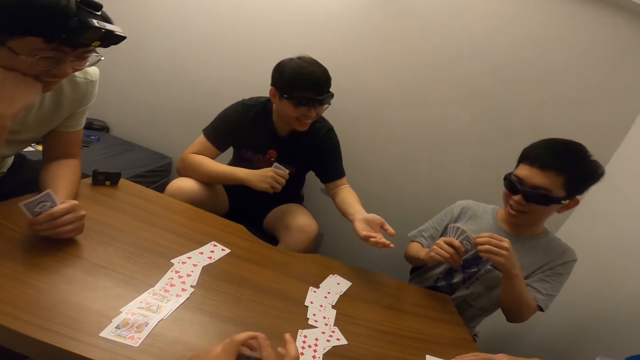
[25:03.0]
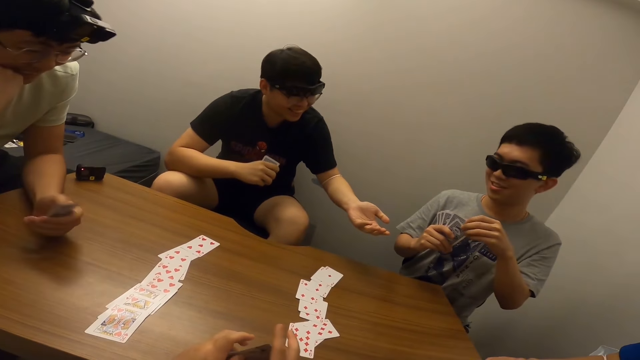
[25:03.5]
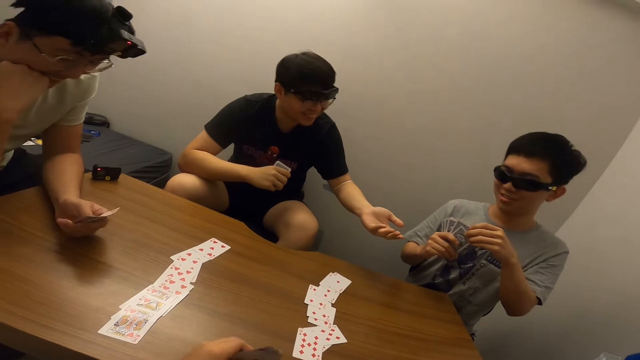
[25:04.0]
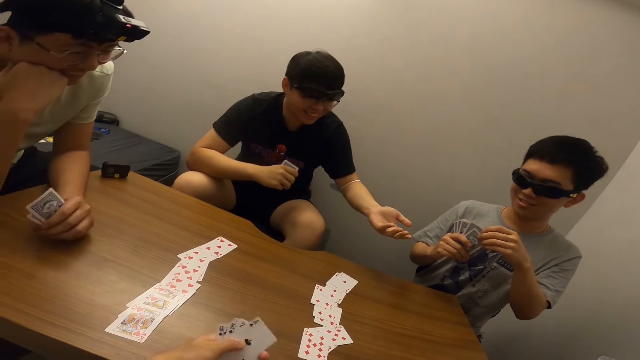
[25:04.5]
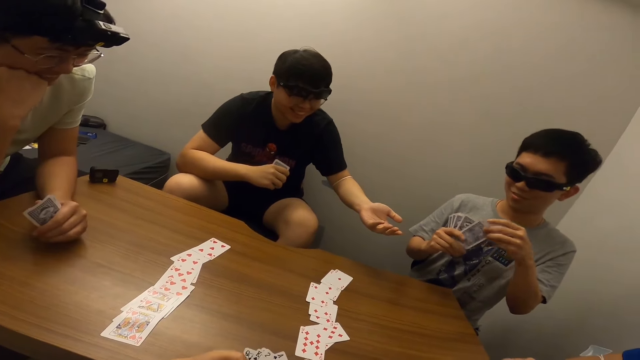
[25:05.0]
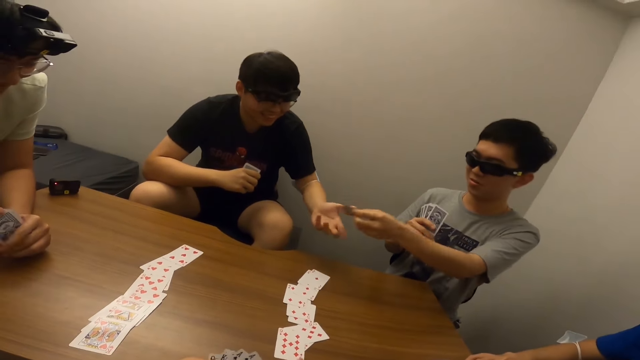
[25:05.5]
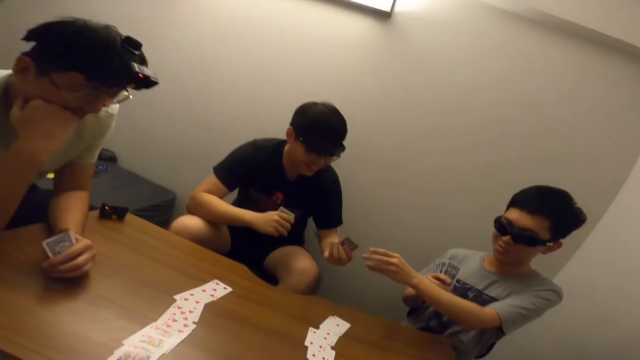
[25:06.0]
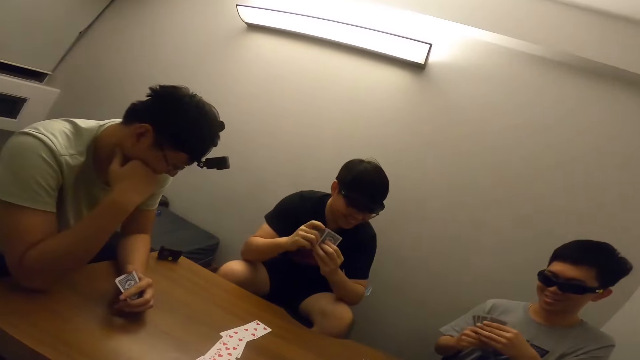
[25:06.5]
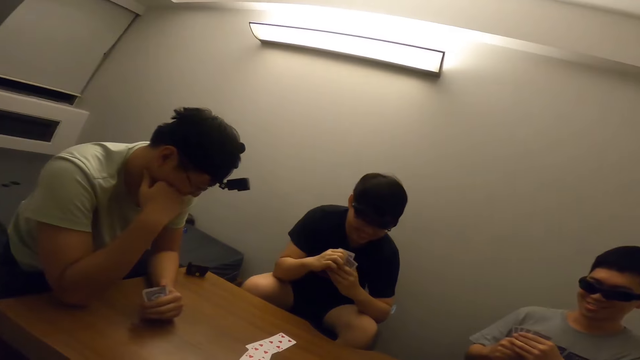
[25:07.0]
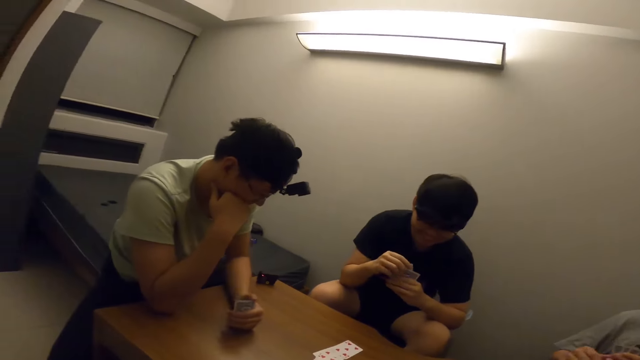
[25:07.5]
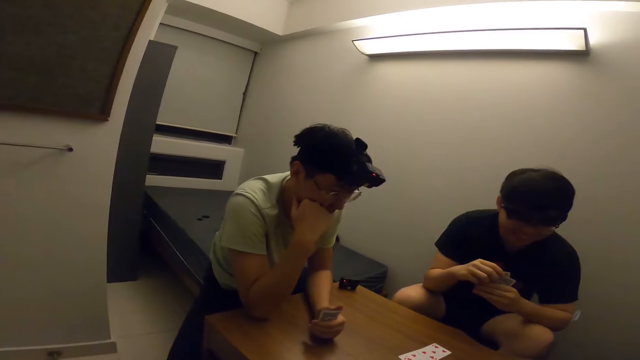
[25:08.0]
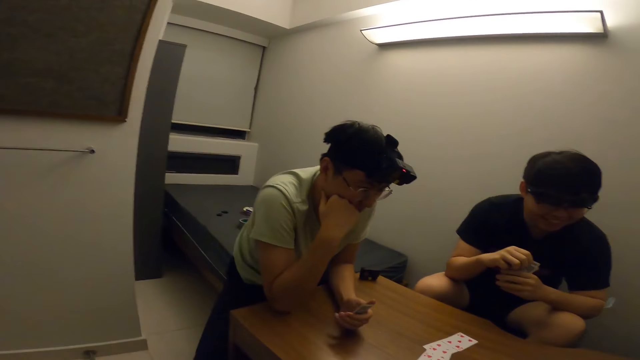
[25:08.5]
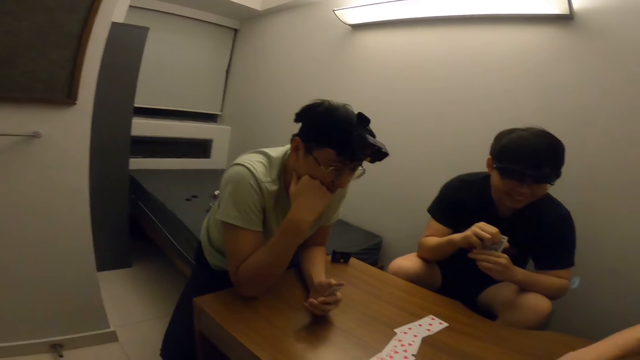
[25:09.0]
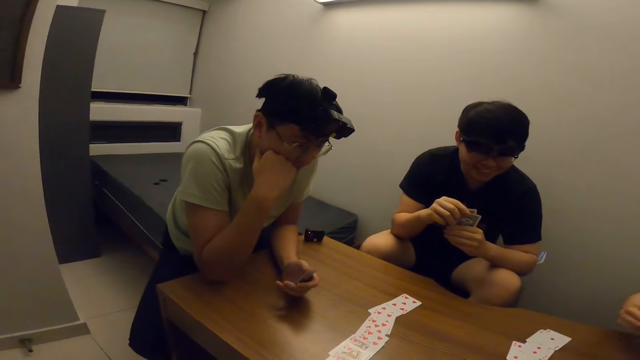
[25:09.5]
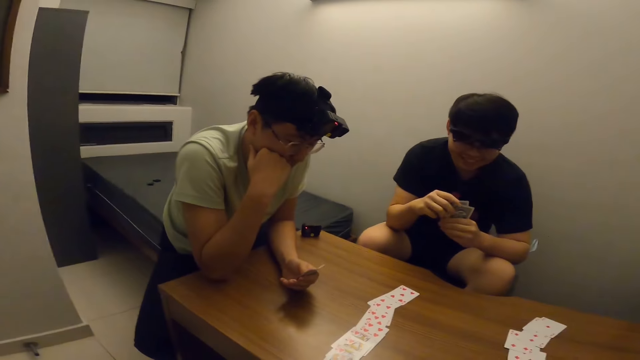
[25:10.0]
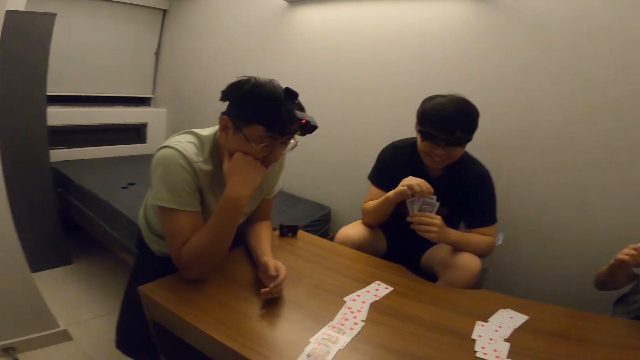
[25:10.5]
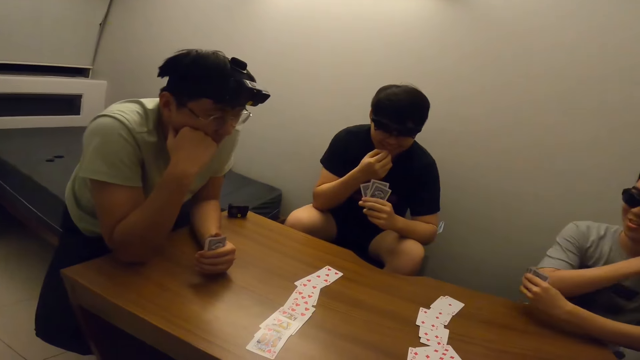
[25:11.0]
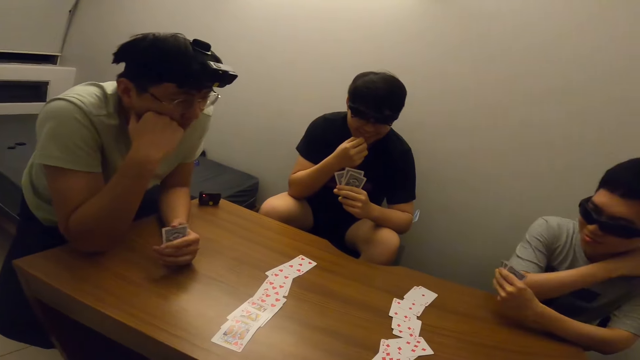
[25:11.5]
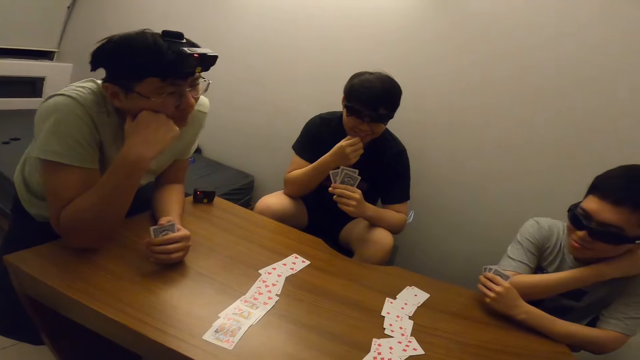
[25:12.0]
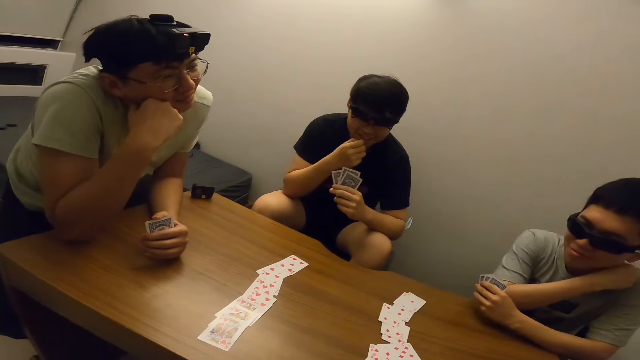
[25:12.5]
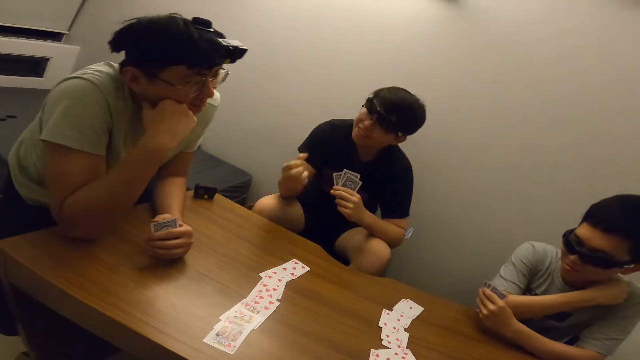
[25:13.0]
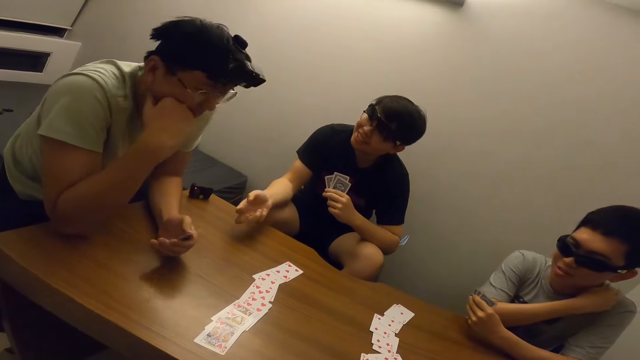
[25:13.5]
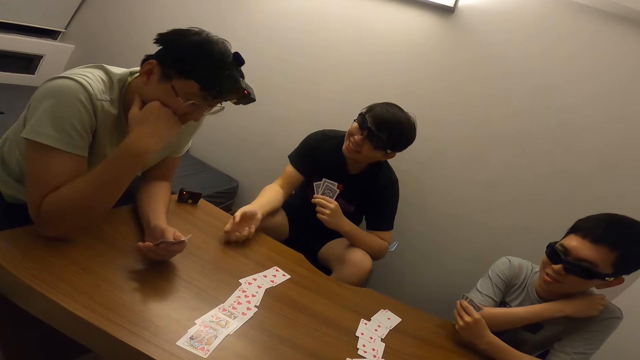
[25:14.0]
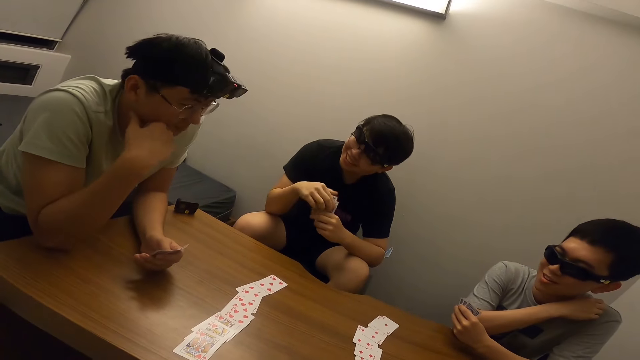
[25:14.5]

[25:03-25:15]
A man hands another man a card. The camera wearer stares at the other man. They stare at a third man. They stare at the other man.

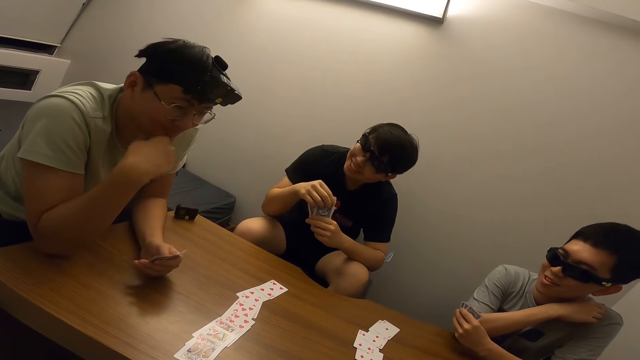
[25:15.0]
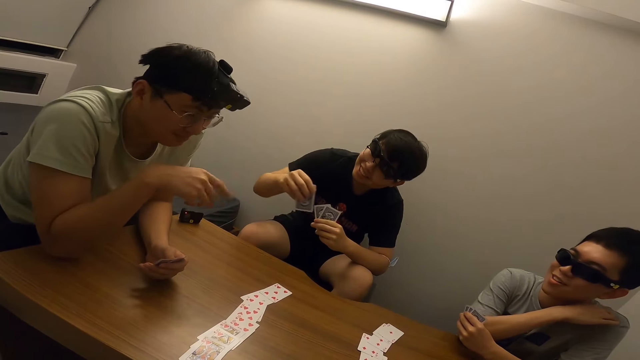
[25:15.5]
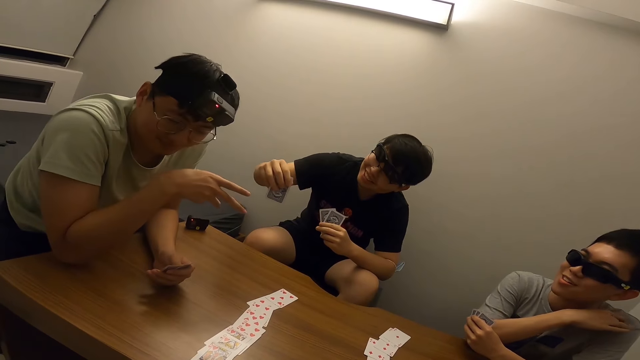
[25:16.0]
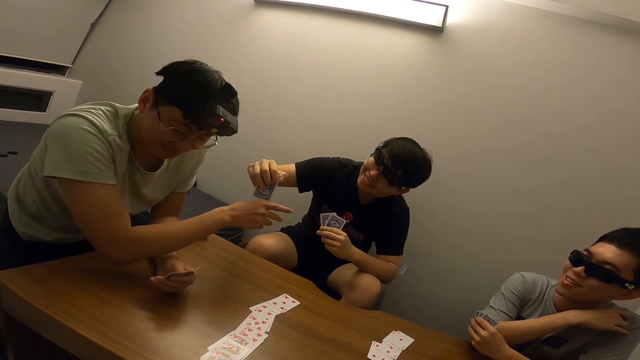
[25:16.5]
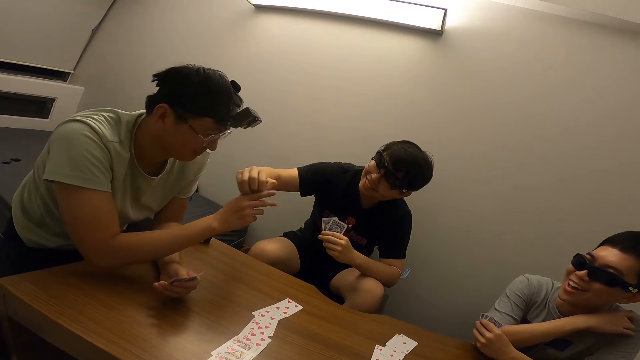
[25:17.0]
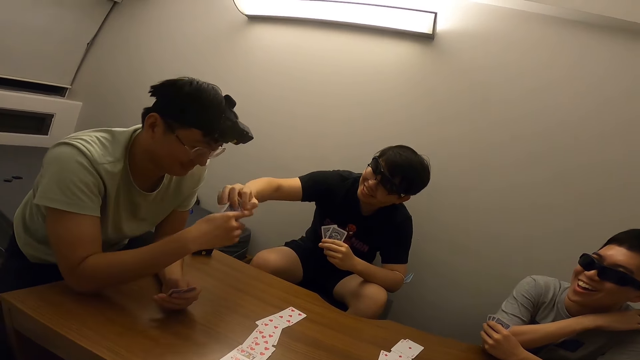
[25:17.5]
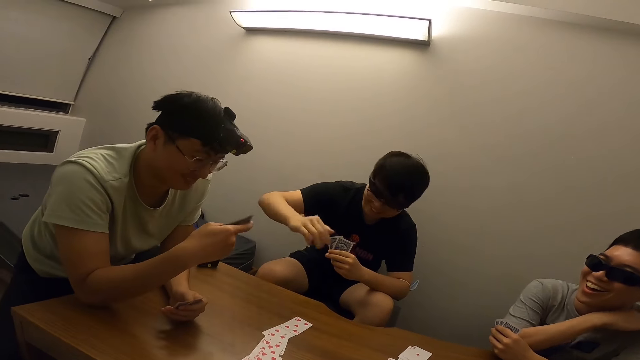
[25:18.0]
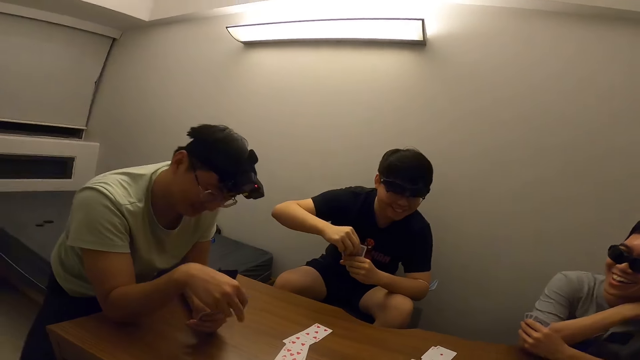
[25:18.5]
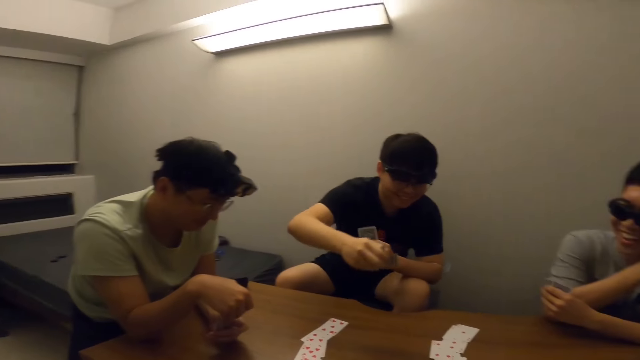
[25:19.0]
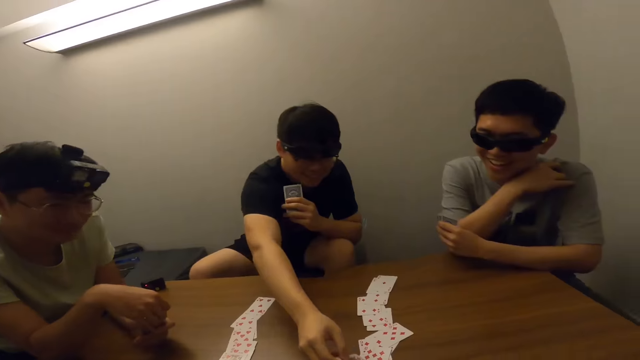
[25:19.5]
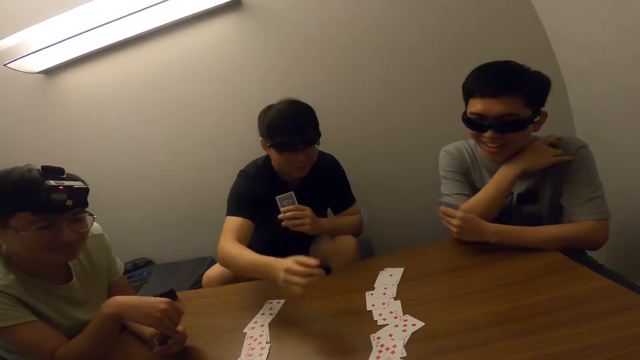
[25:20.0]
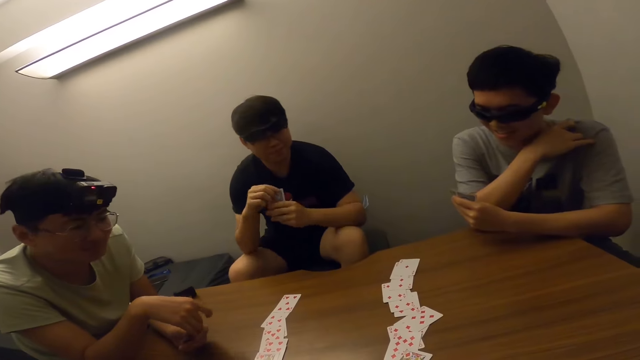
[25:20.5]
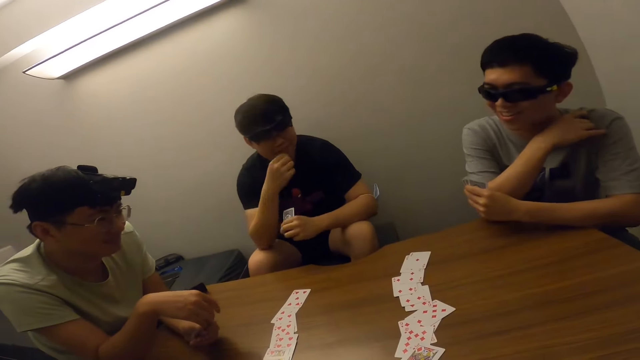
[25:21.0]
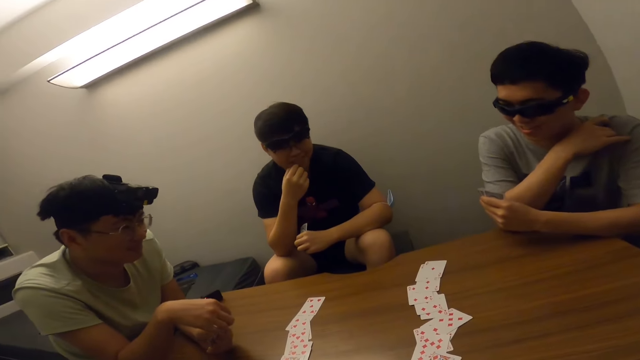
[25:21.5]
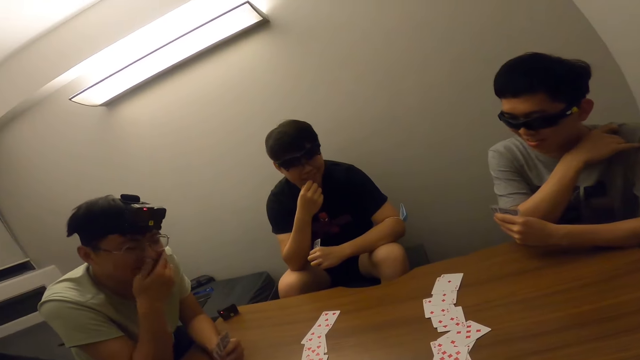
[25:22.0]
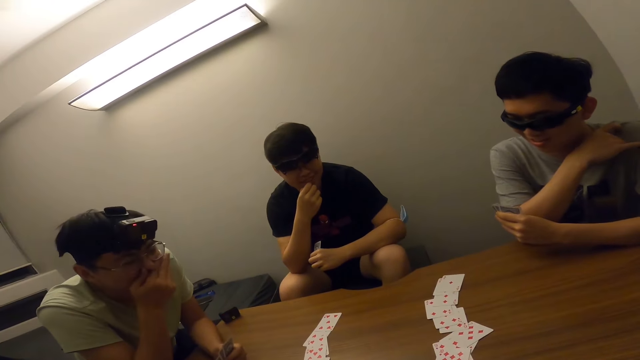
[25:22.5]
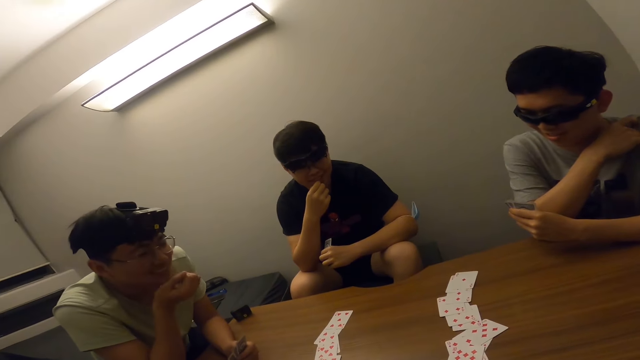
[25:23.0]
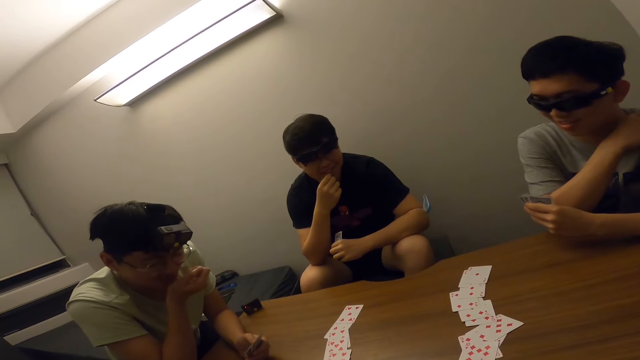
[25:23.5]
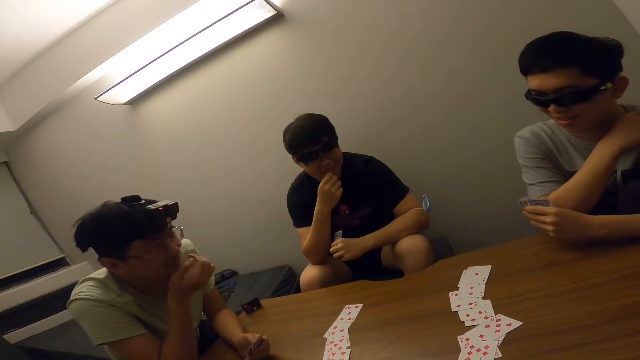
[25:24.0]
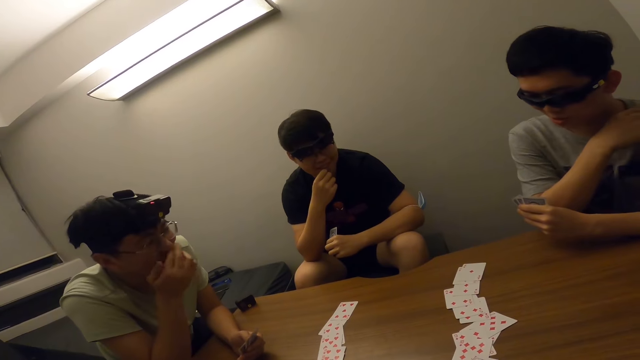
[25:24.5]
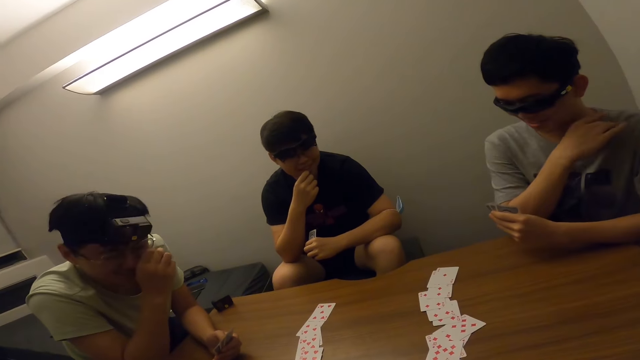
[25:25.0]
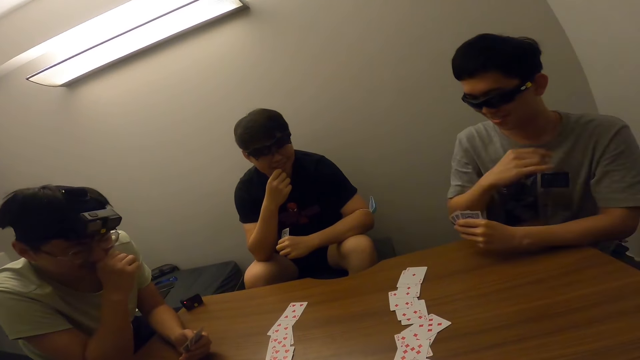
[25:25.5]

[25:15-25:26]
A man hands another man a card. The camera wearer stares at the other man. The first man drops a card on the table. The camera wearer stares at the first man.
